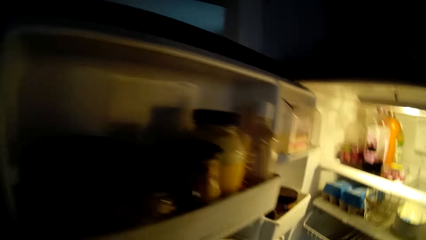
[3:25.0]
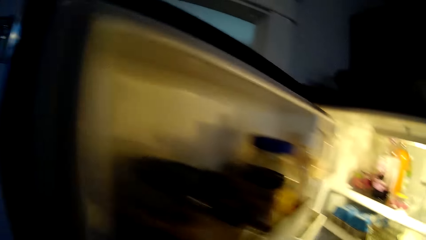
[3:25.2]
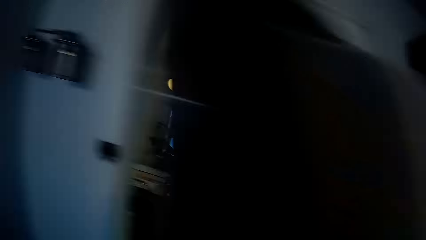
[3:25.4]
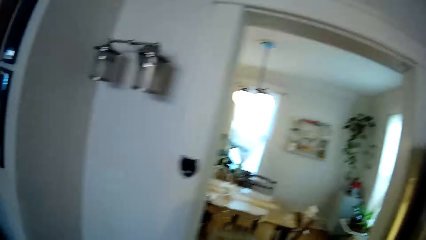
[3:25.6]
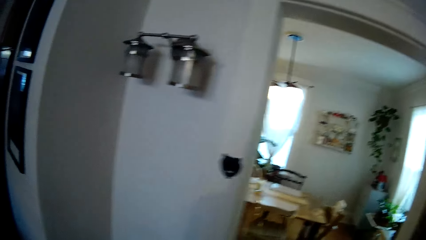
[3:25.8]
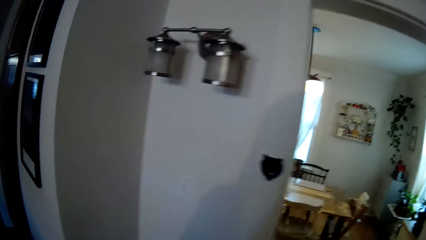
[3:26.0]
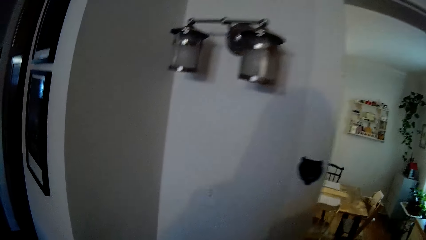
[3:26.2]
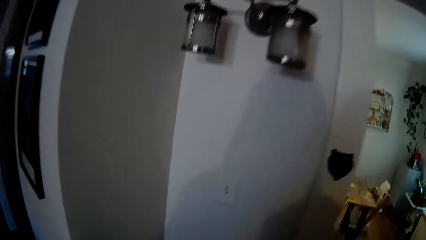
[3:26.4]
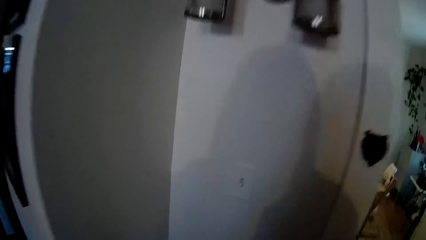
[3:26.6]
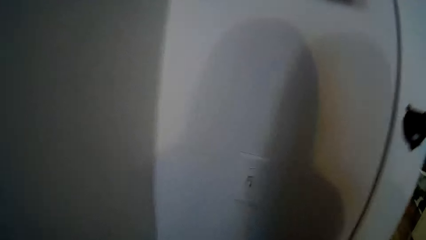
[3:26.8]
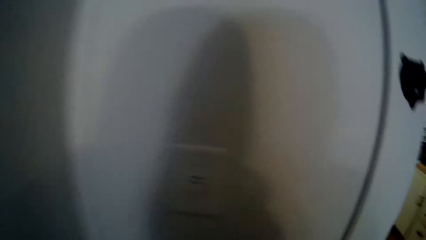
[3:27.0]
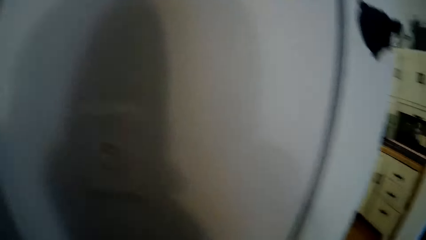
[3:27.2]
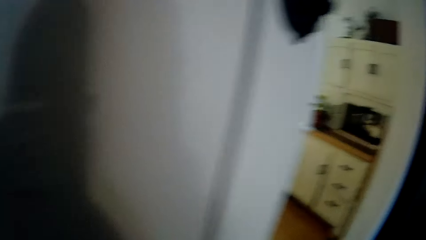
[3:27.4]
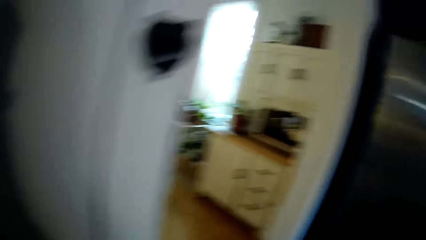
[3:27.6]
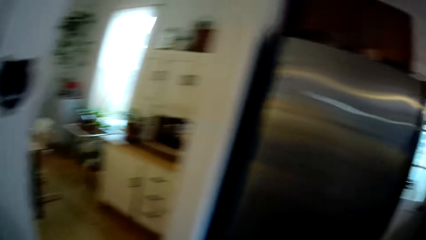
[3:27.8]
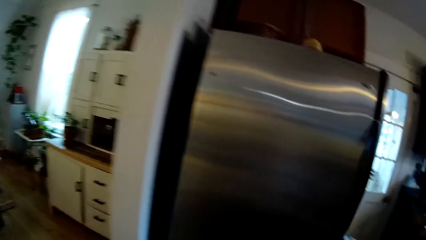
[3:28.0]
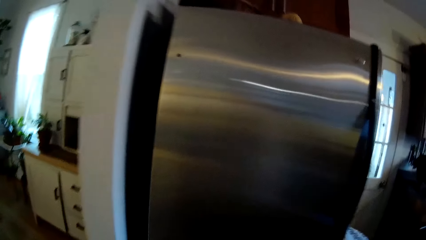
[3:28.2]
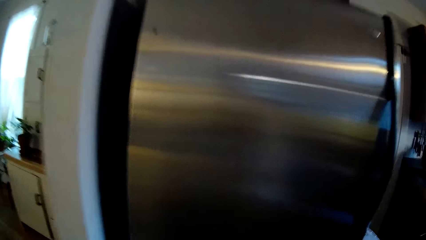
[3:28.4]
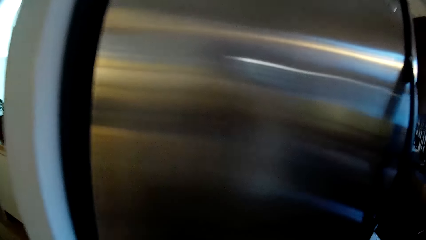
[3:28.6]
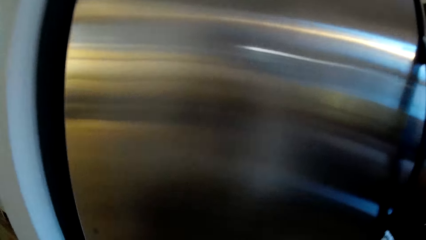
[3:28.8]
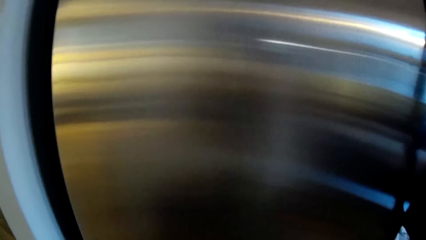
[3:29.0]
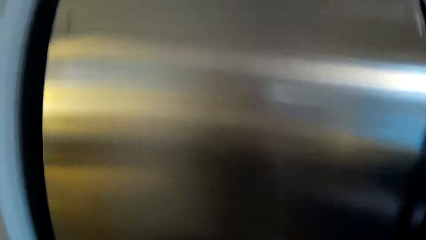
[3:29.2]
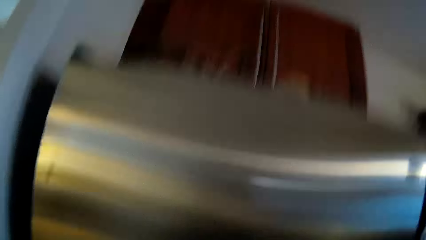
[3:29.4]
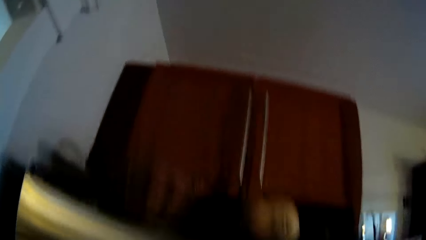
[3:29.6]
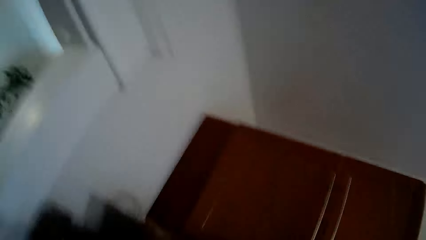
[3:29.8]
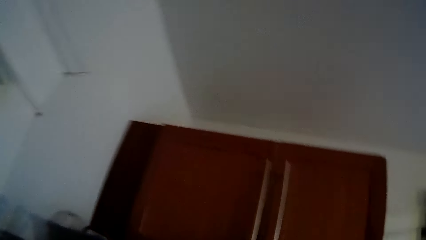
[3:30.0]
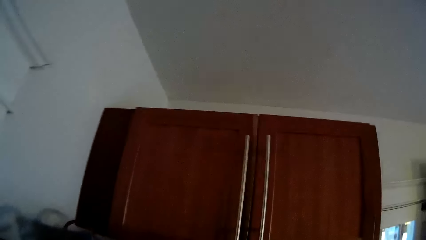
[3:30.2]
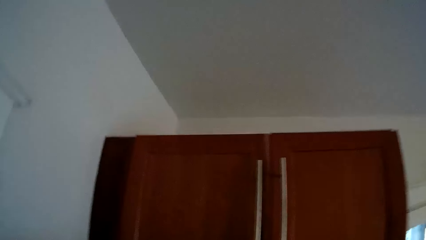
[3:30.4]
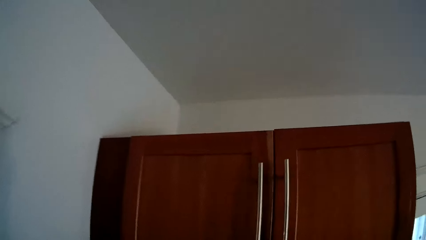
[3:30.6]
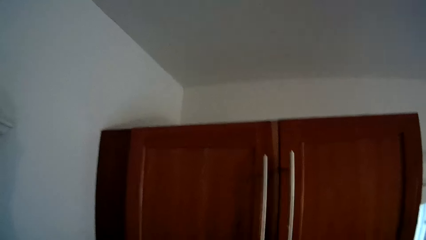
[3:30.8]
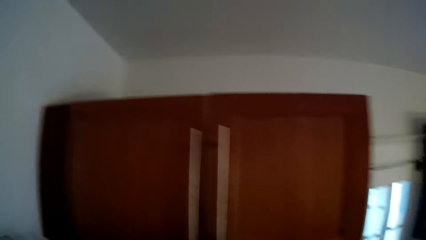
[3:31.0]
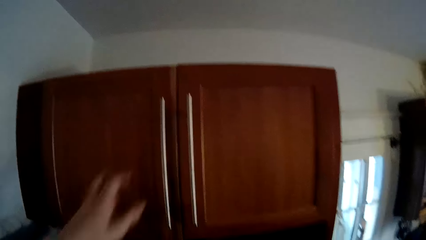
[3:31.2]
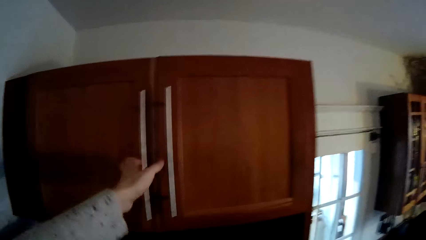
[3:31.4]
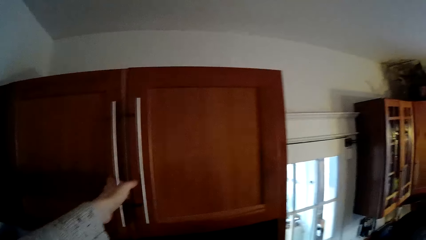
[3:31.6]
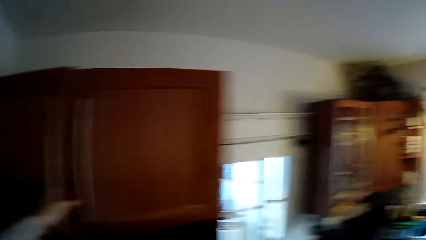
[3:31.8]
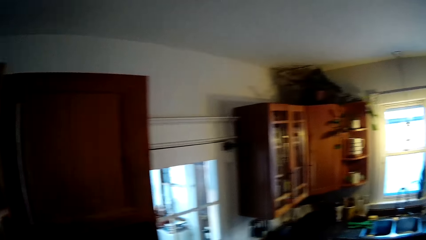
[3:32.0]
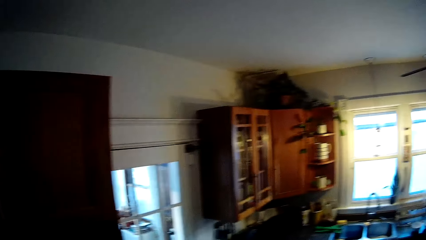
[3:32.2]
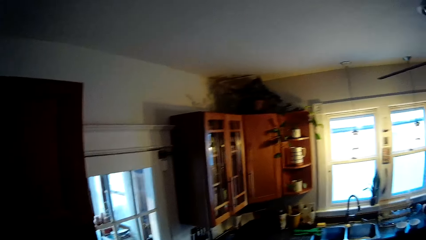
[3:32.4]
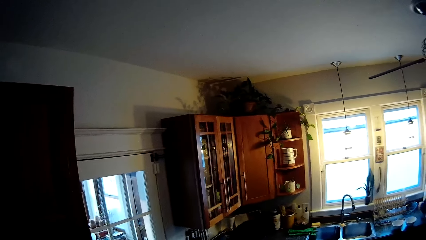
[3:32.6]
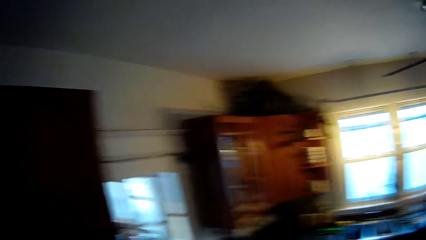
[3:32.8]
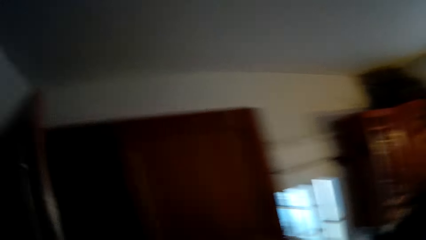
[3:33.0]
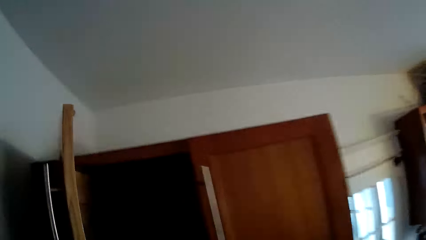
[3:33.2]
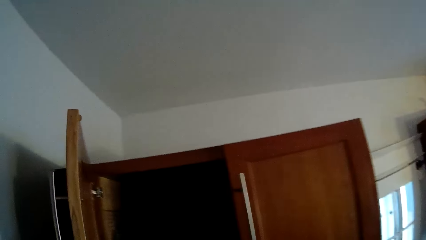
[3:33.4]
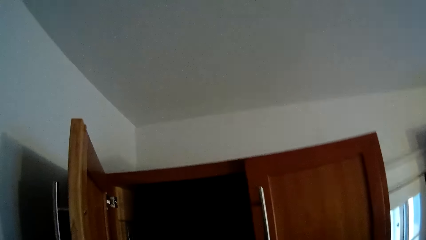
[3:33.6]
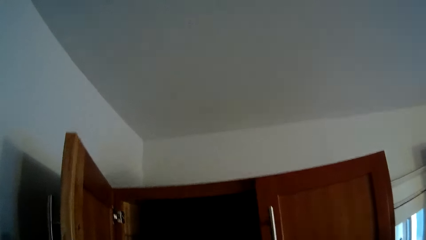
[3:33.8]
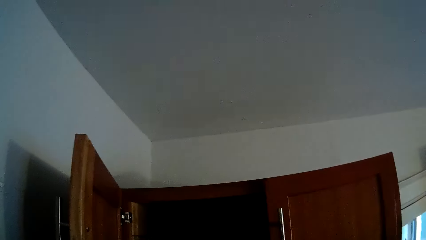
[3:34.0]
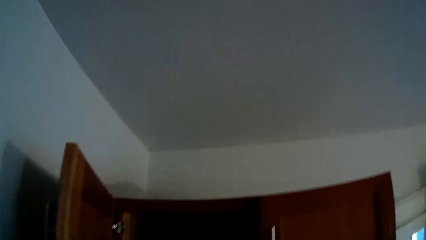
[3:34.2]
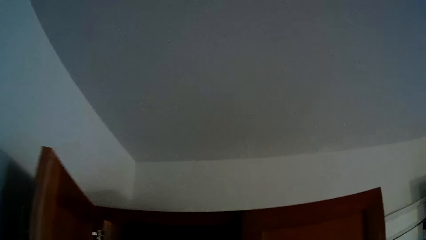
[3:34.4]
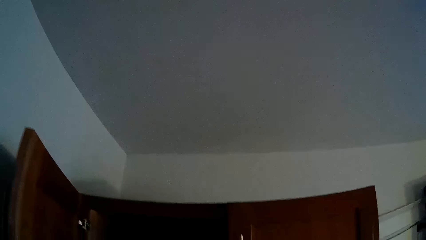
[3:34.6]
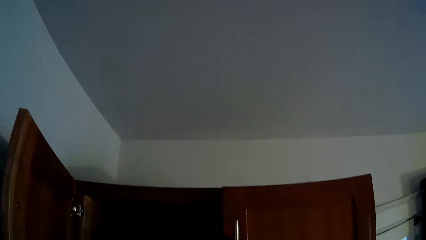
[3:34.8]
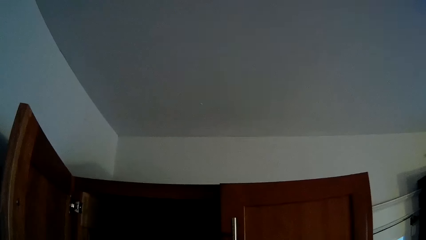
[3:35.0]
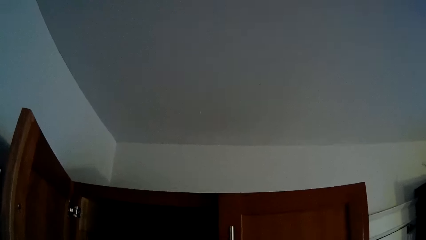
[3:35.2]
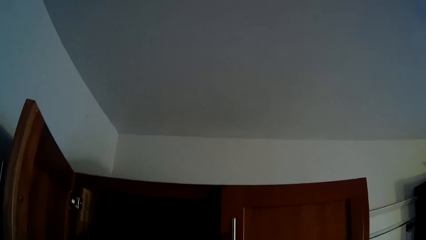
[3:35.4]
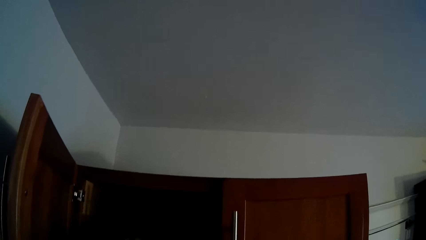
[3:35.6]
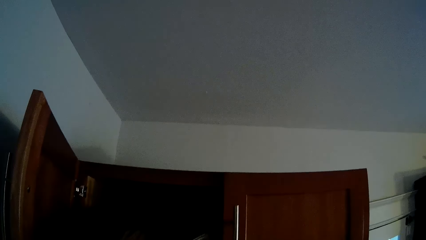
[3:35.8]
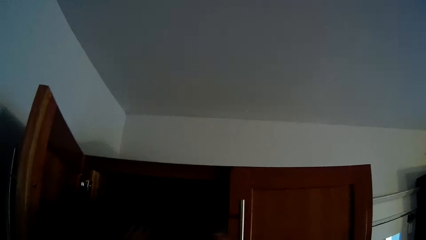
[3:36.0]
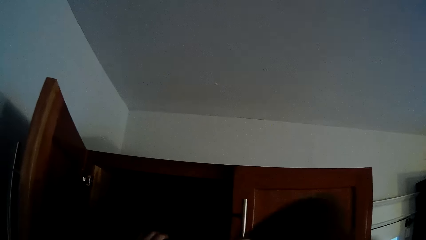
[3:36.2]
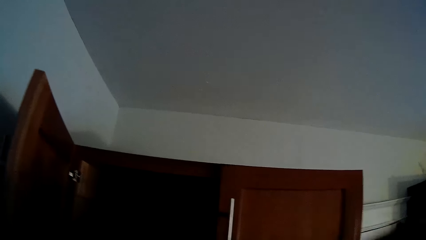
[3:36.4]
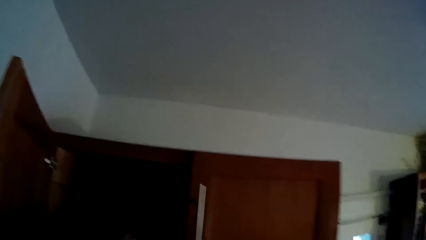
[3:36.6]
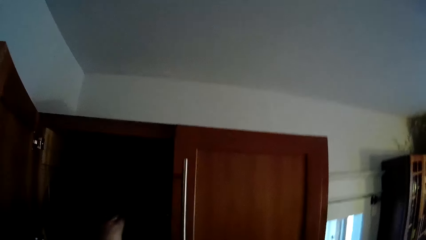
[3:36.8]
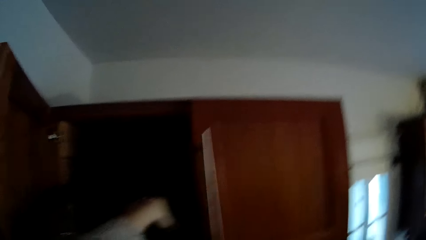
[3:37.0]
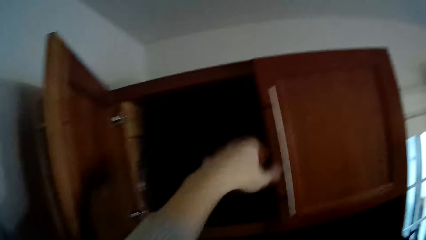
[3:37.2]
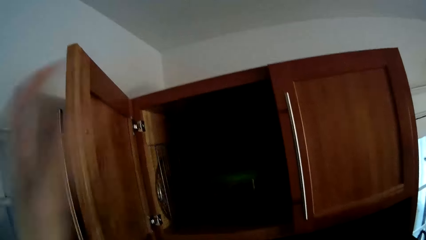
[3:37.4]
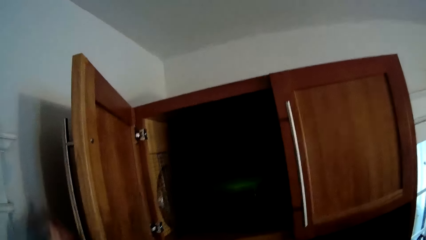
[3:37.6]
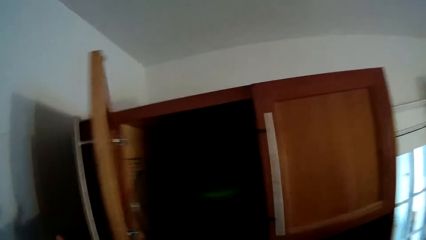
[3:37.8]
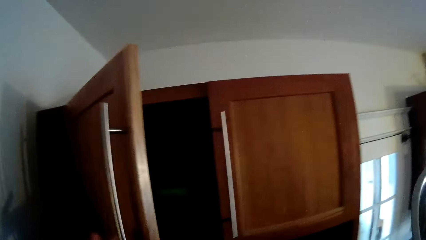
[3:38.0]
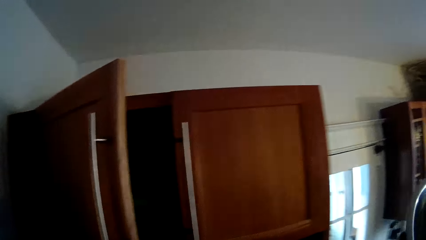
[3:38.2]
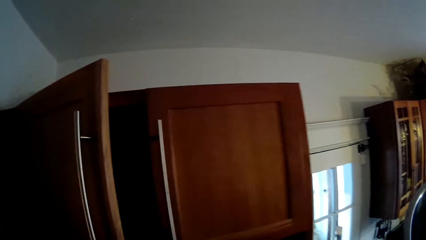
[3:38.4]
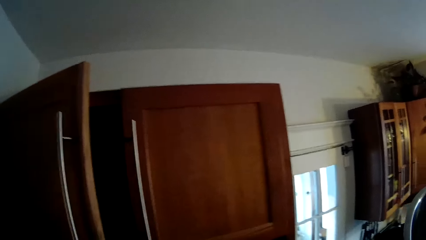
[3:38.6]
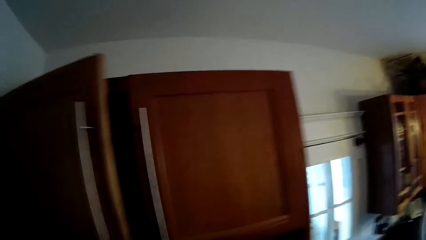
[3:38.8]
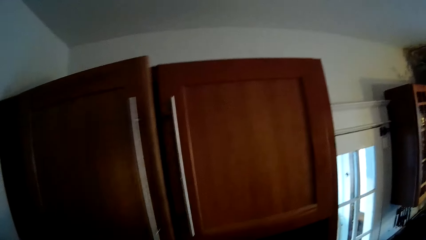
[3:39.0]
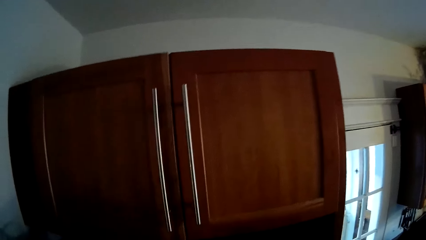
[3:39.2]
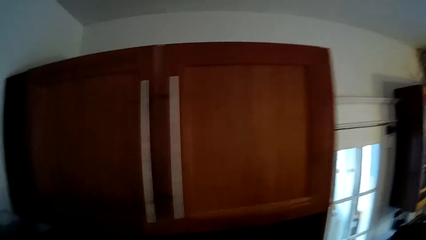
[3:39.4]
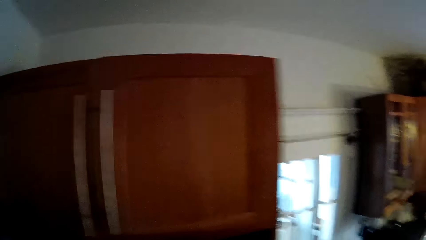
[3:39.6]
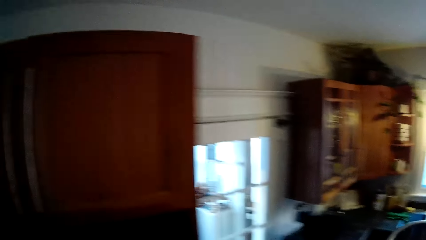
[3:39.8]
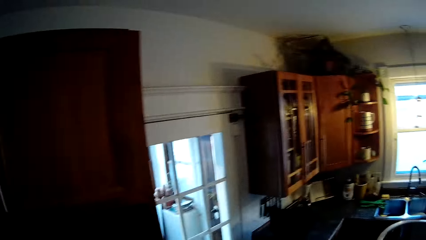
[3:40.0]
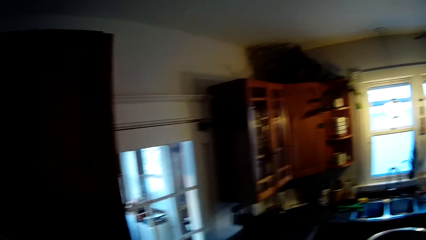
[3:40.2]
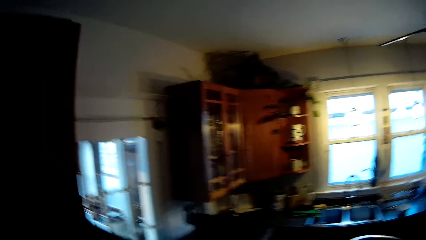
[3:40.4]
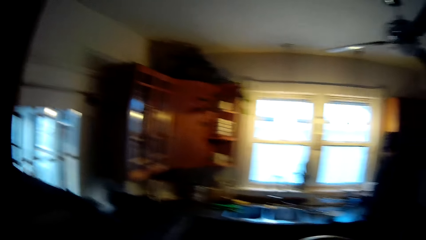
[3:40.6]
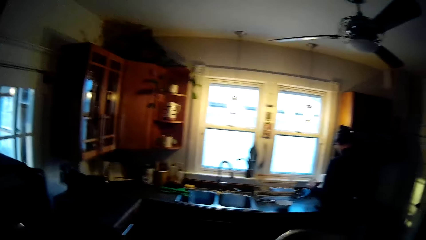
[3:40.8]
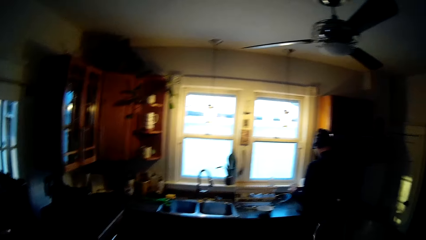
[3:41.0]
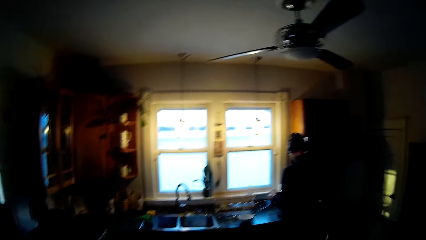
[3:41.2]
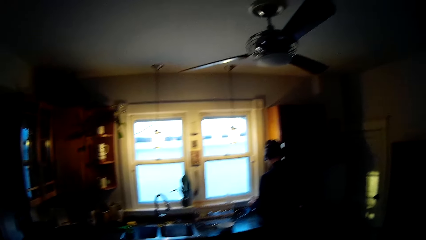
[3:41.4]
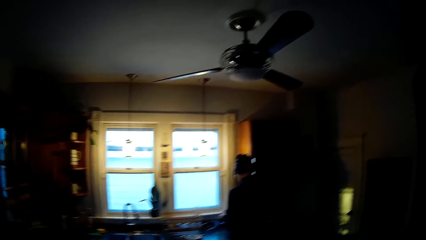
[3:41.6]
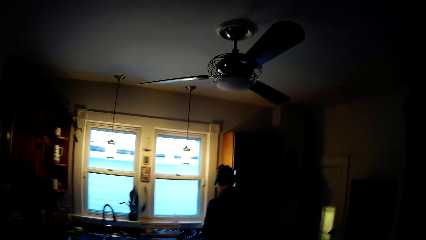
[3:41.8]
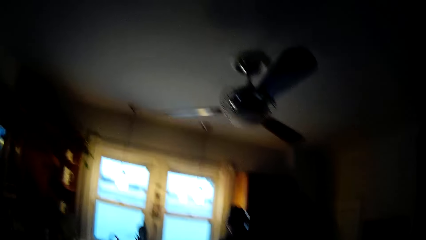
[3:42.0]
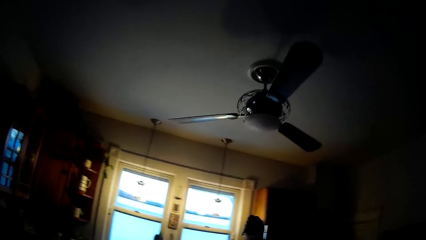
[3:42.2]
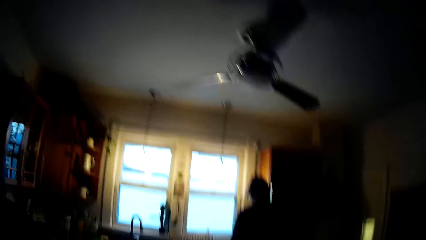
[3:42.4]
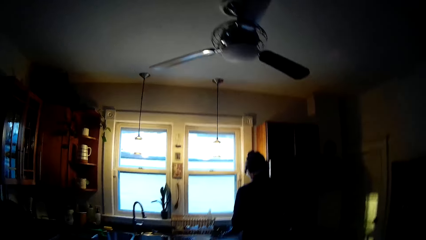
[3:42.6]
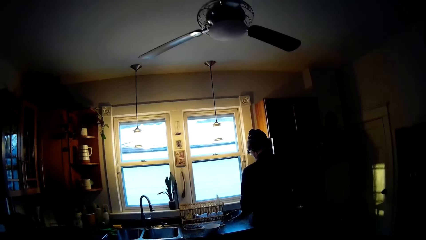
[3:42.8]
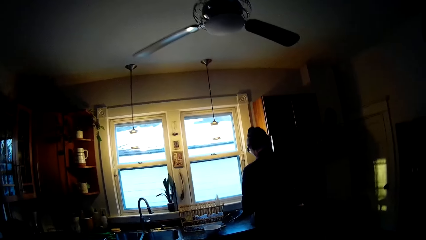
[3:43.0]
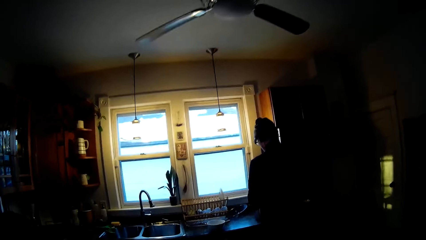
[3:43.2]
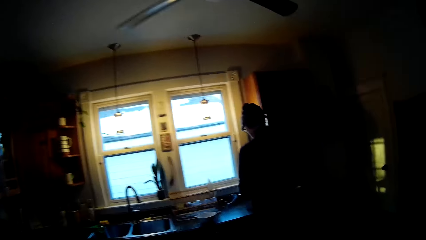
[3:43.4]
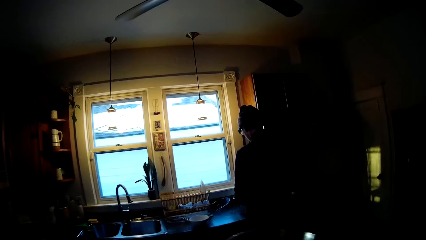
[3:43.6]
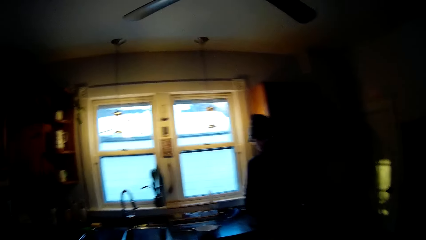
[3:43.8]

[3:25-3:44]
The camera wearer closes the fridge with her left hand. She looks at a cabinet. She opens the cabinet atop the fridge with her left hand. She removes a frying pan from the cabinet atop the fridge with her right hand. She closes the cabinet atop the fridge with her left hand. She looks at a window.
